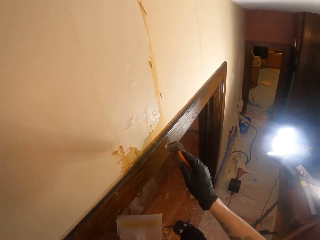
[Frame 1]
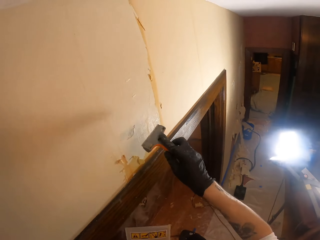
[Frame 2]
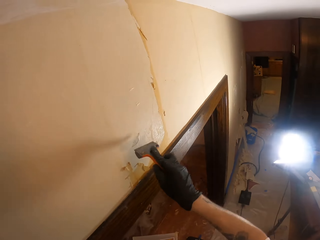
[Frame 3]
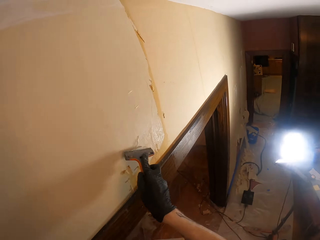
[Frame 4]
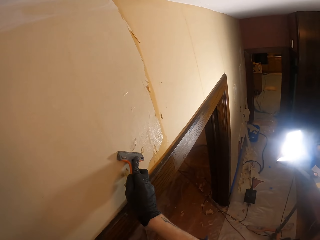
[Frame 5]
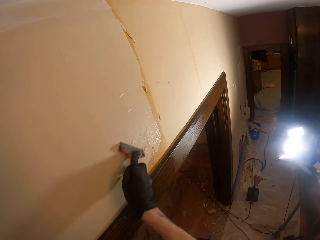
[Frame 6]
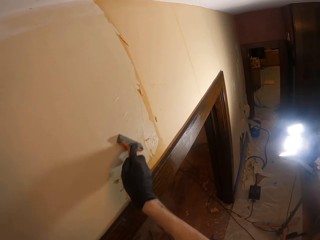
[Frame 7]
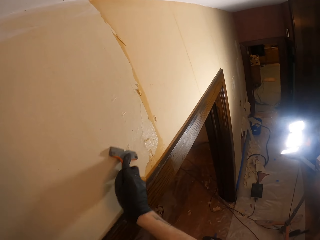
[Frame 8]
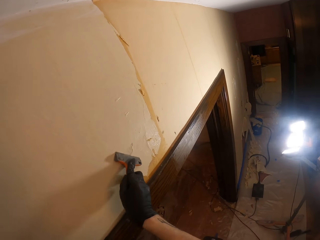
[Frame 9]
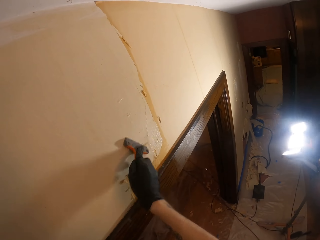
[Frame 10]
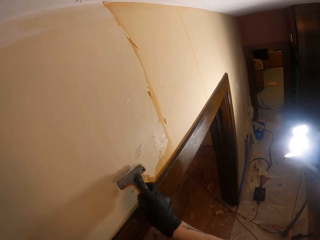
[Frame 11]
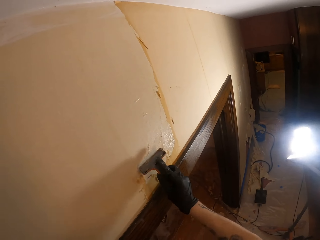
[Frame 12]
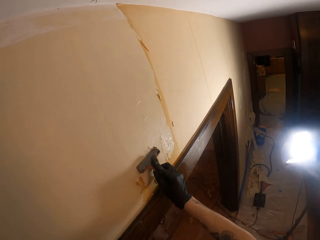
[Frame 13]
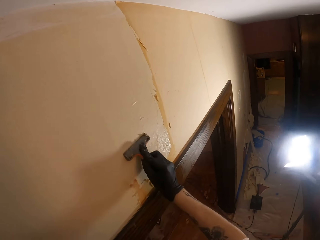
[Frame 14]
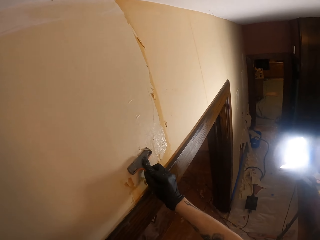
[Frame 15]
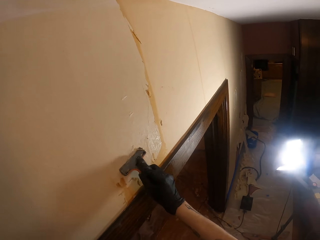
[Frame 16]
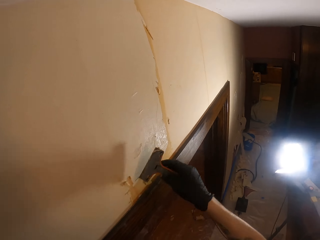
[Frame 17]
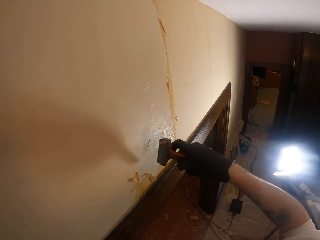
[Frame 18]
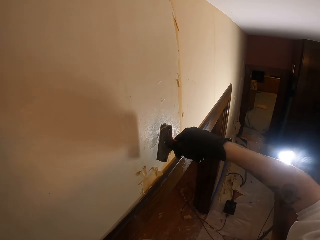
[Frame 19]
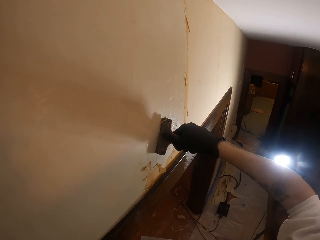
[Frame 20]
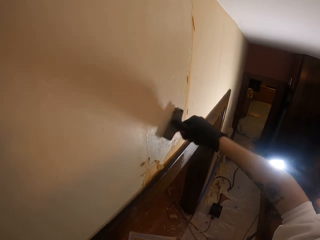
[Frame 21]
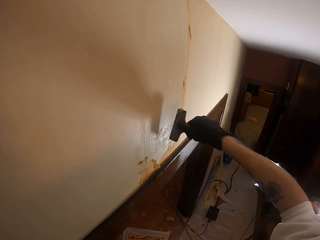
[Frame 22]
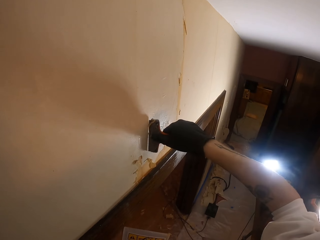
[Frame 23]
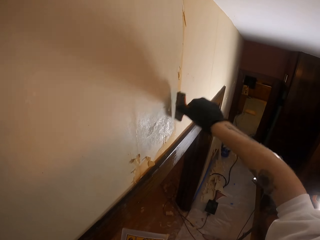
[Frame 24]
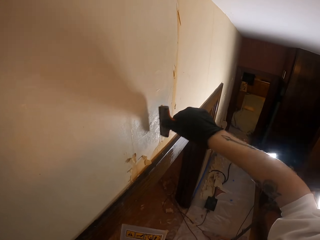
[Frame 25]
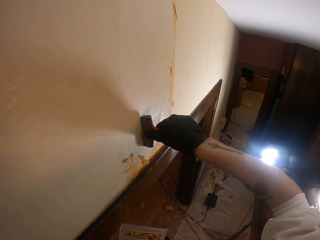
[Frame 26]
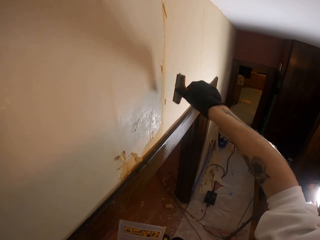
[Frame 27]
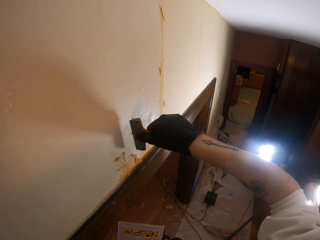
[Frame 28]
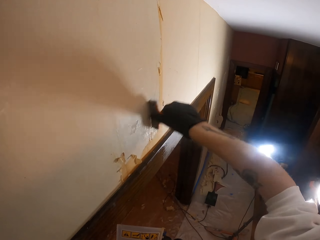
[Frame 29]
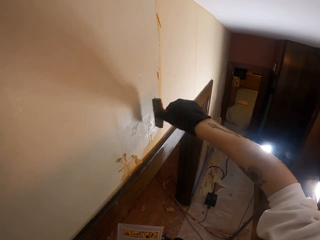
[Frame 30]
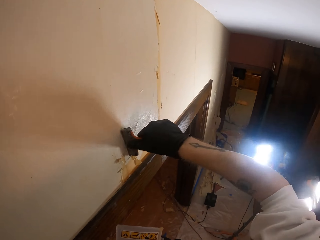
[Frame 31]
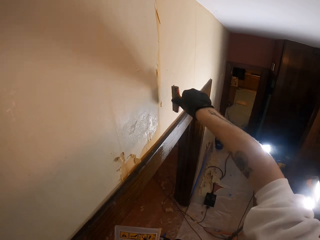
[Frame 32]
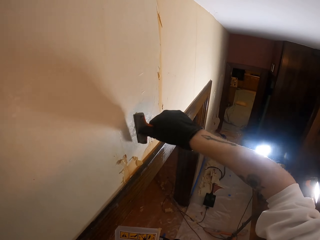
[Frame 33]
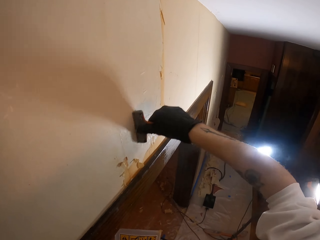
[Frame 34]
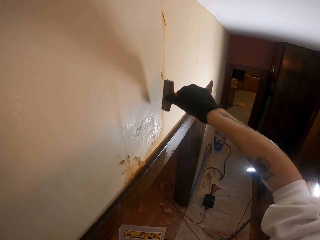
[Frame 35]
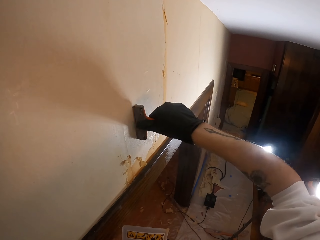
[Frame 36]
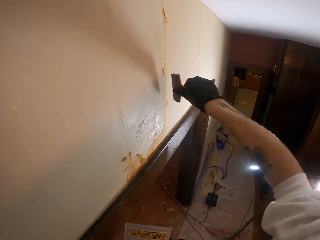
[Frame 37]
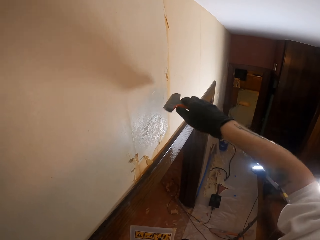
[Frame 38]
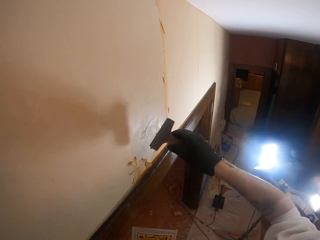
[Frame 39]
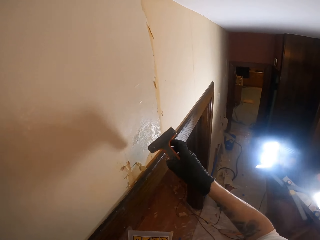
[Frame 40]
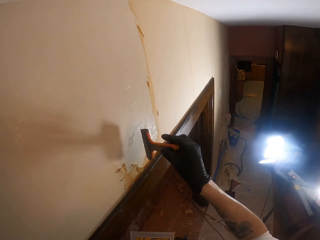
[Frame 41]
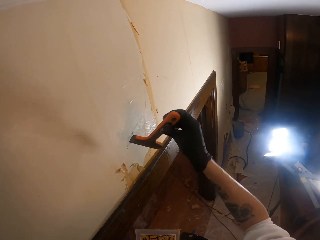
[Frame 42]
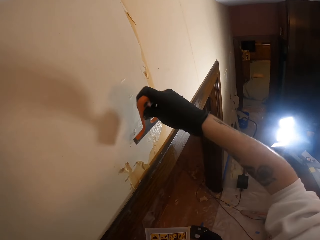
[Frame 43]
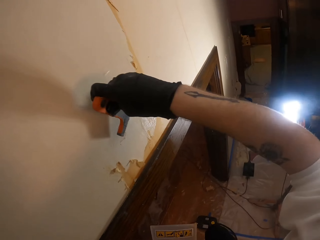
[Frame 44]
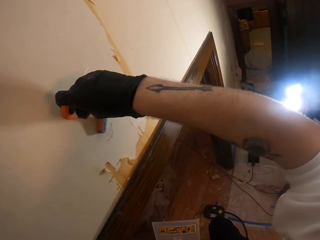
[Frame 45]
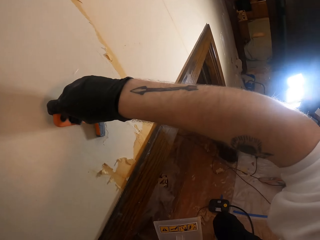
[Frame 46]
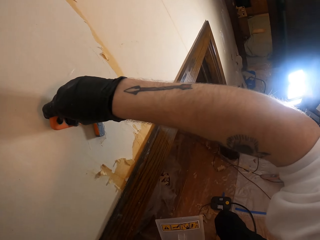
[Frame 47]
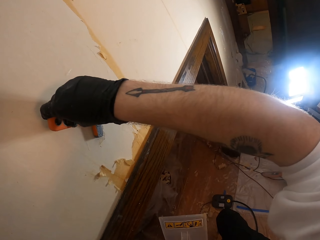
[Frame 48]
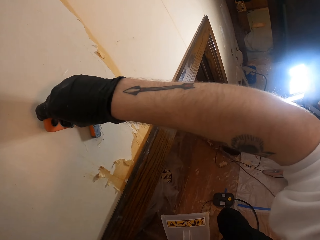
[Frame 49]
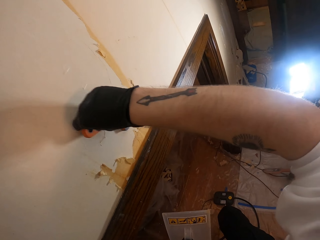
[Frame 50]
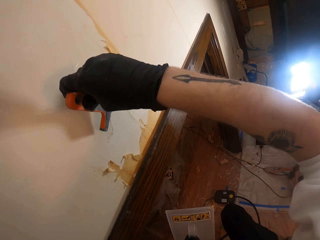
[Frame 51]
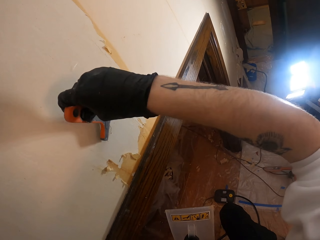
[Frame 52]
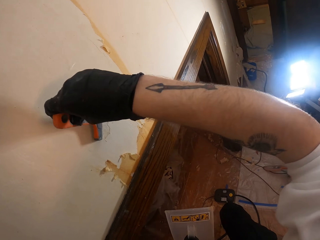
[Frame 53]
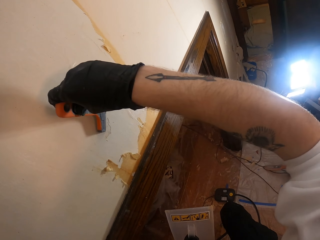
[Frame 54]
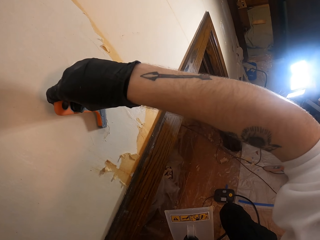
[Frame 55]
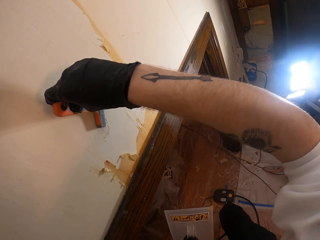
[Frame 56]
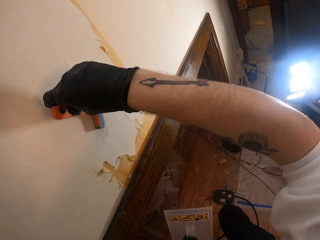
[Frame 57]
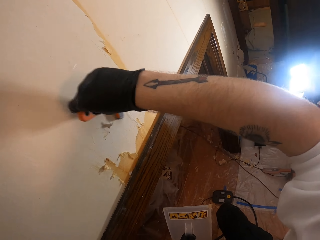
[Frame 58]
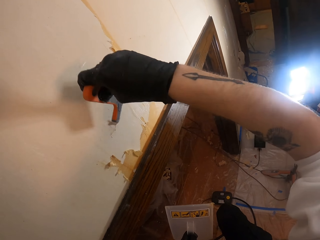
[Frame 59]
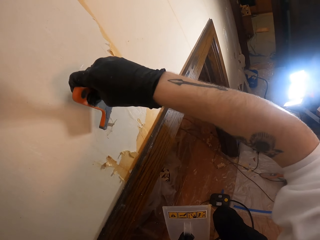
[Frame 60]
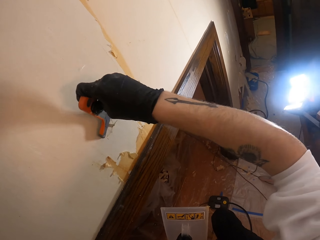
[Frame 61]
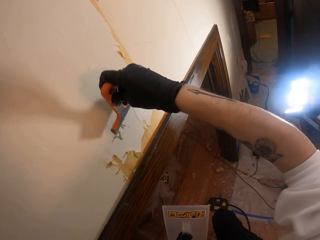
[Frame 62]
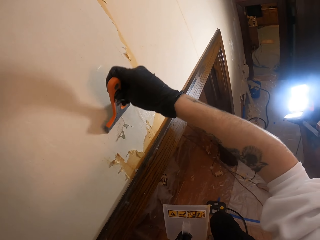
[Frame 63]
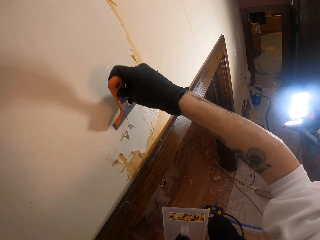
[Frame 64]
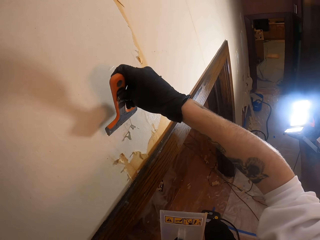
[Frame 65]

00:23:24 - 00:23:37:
The camera wearer removes wallpaper from a wall. He scrapes the wall, and scrapes it again. He adjusts a scraper on his hand. He scrapes the wall again. He removes wallpaper from the wall.

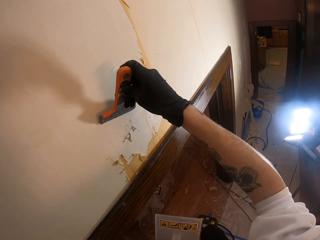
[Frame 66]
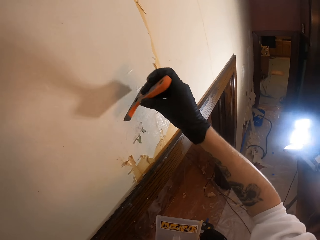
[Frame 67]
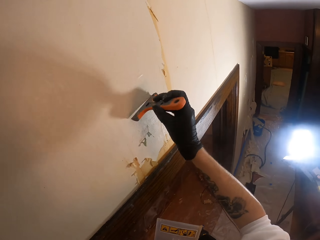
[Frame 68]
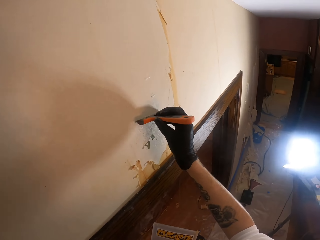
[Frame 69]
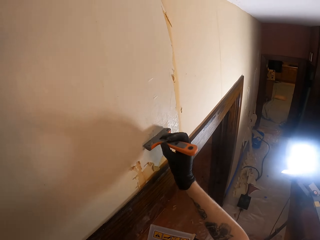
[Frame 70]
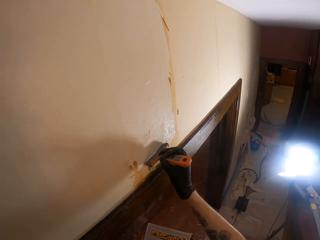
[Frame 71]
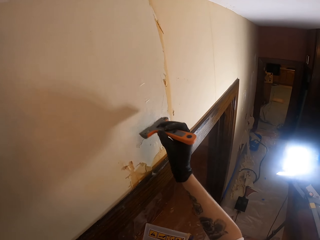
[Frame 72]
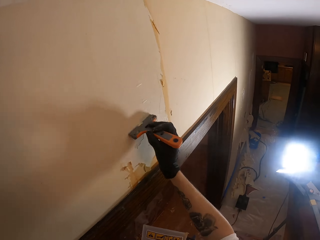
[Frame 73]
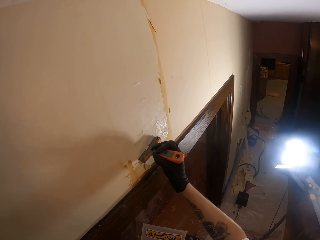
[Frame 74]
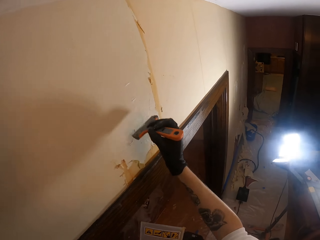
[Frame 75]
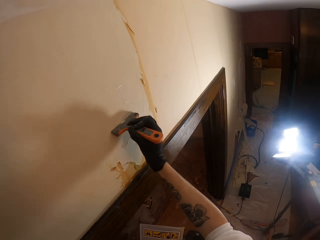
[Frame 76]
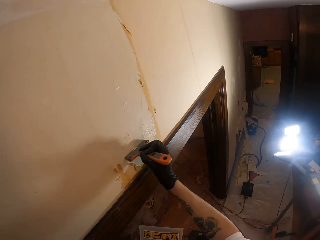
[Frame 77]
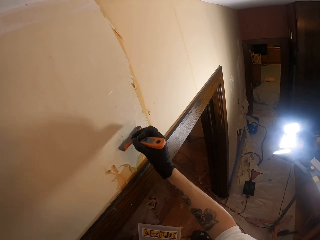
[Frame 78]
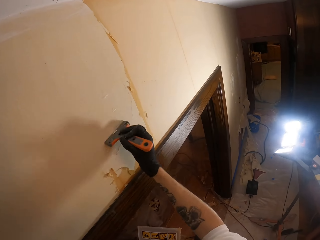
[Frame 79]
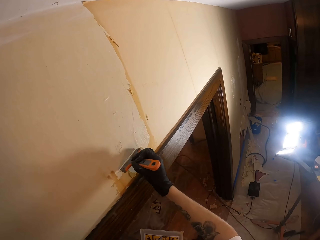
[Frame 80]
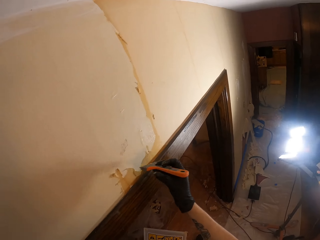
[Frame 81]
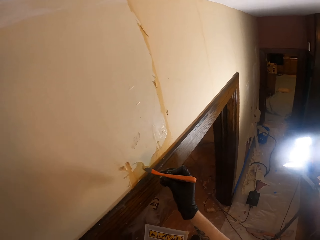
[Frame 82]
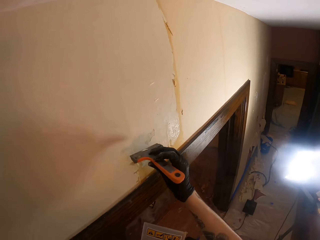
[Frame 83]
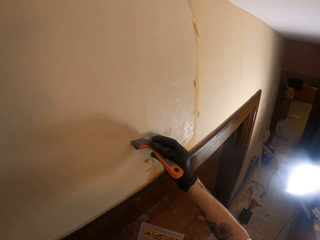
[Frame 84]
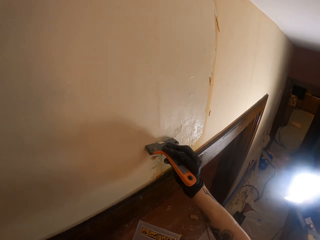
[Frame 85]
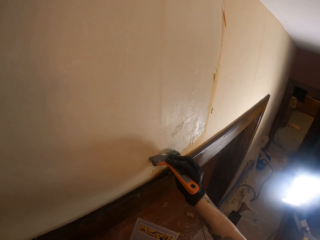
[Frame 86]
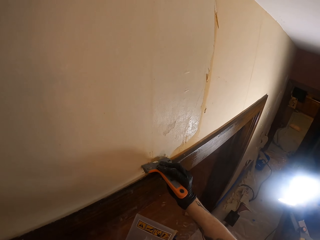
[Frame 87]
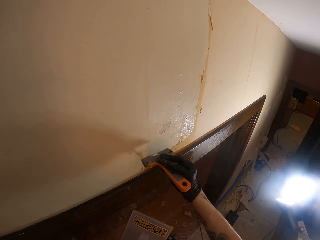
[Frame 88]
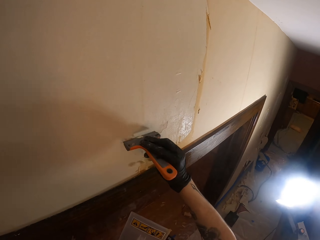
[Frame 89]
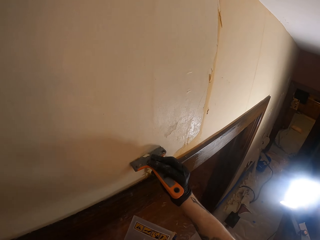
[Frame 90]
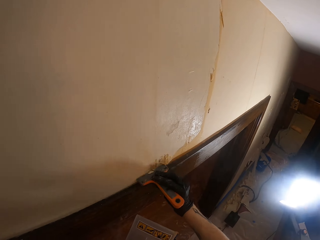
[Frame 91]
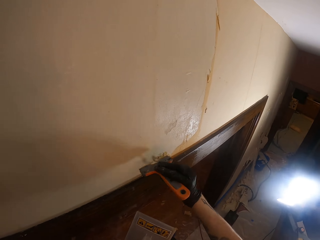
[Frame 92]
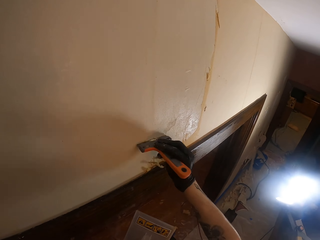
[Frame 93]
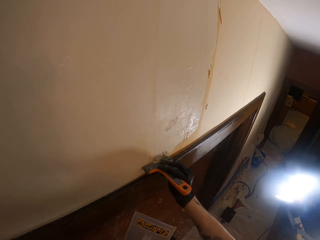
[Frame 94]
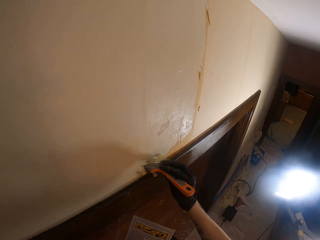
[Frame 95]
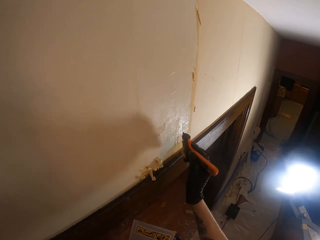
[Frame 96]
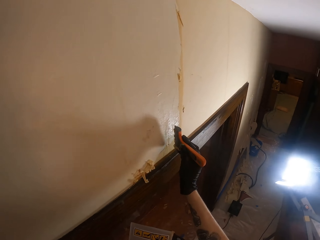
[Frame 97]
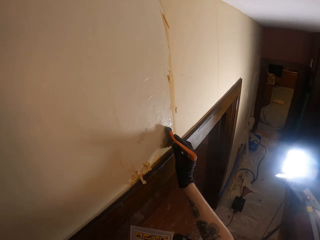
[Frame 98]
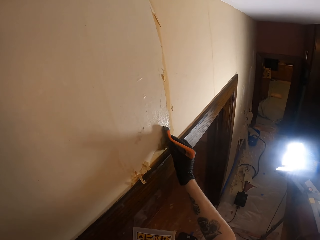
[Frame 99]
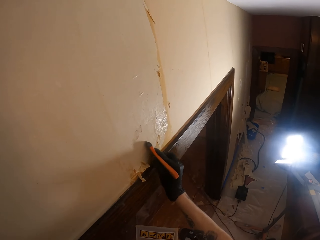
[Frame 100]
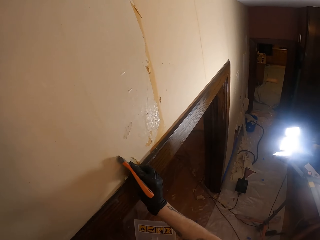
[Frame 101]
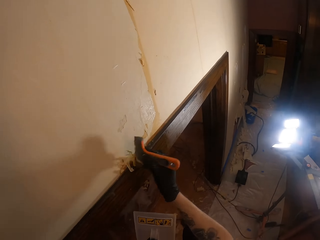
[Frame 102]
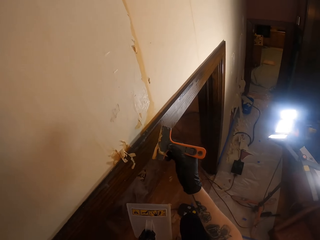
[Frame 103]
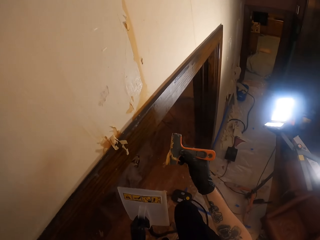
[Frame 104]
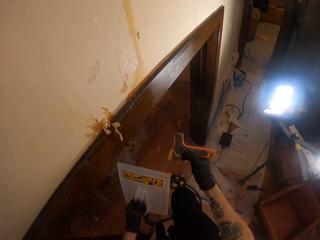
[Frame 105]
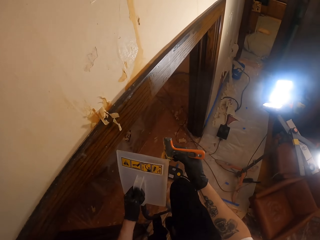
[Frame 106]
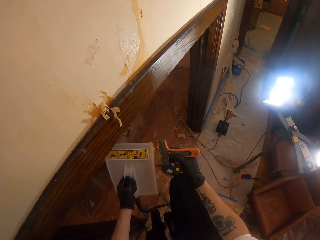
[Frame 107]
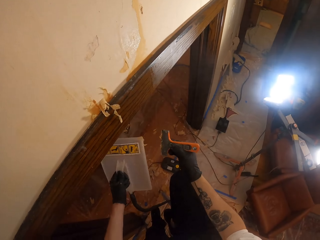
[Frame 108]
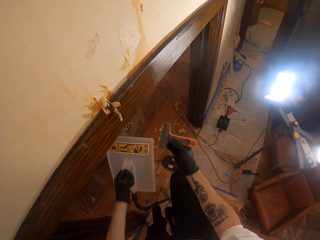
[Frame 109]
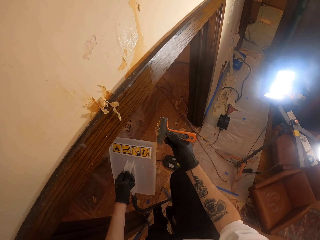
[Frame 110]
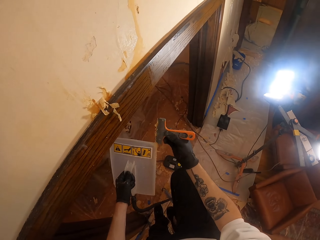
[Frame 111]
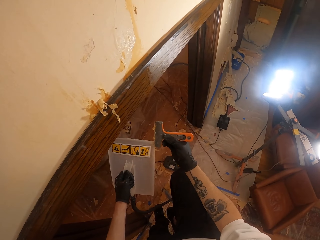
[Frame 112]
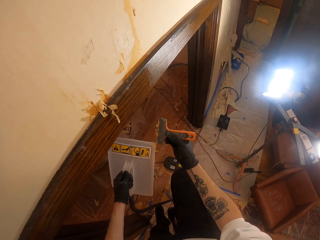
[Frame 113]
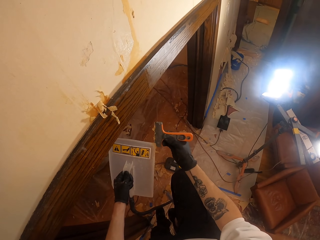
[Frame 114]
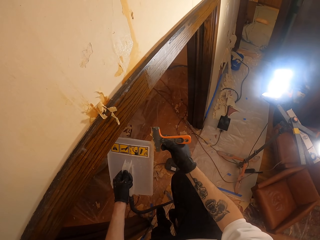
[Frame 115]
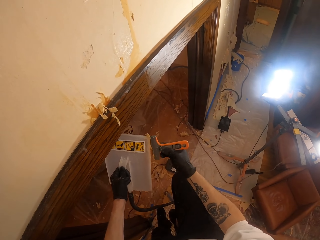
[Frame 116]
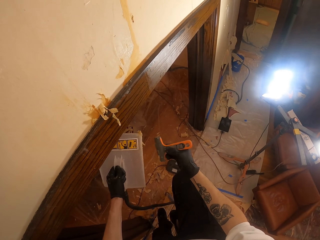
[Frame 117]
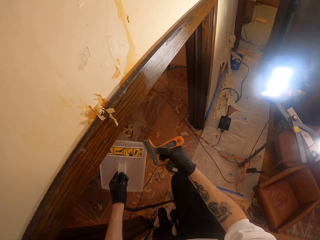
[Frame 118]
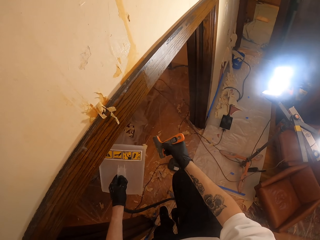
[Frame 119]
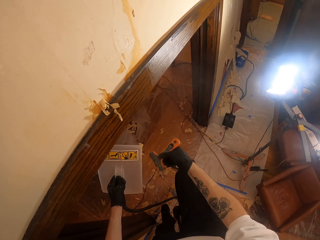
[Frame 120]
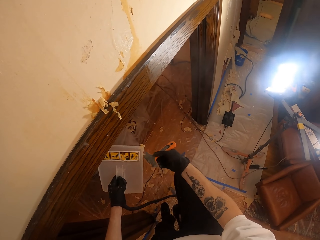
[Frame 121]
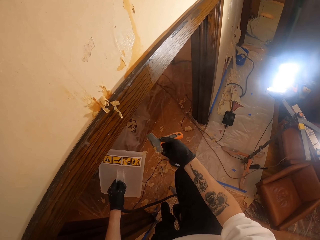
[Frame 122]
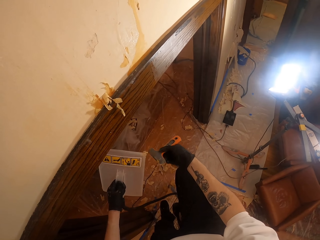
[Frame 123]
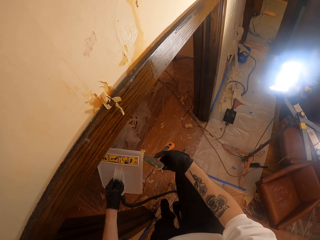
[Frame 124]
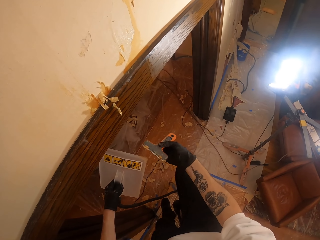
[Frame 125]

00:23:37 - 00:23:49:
The camera wearer scrapes the wall repeatedly. They wipe pieces of wallpaper from a scraper. They scrape the scraper again. They scrape a wallpaper steamer.
